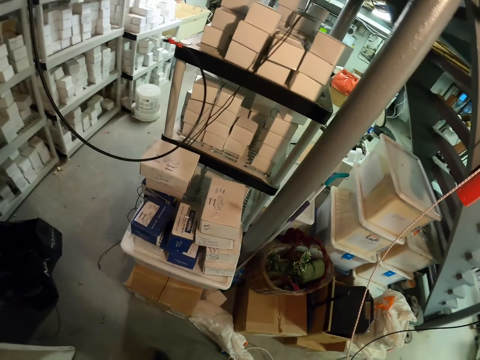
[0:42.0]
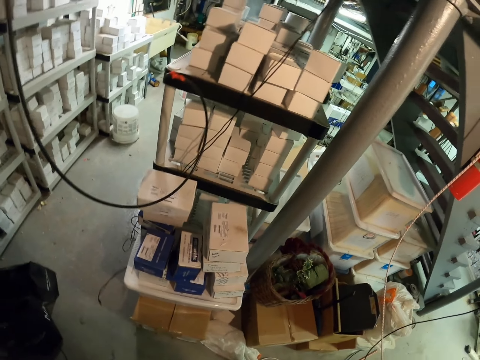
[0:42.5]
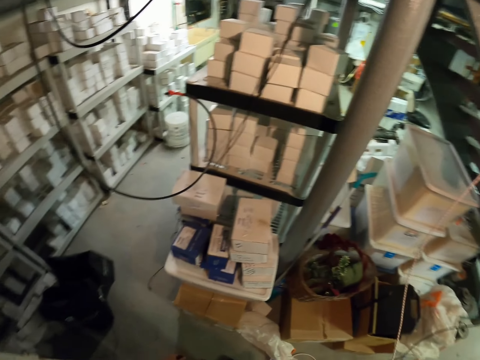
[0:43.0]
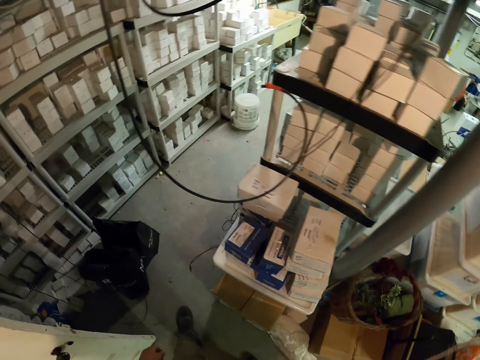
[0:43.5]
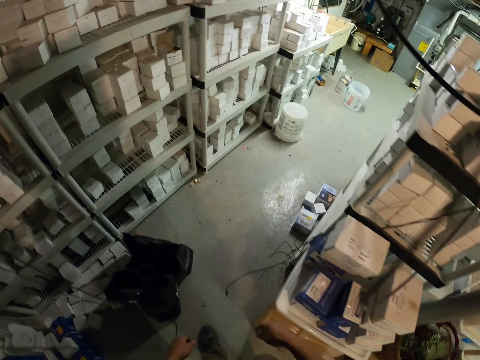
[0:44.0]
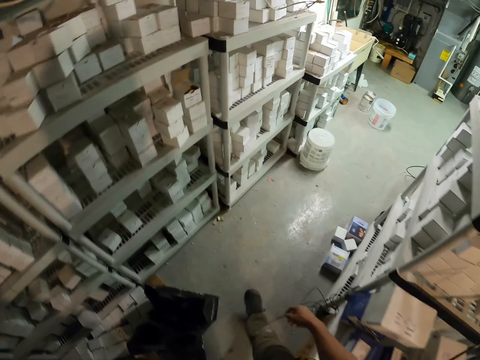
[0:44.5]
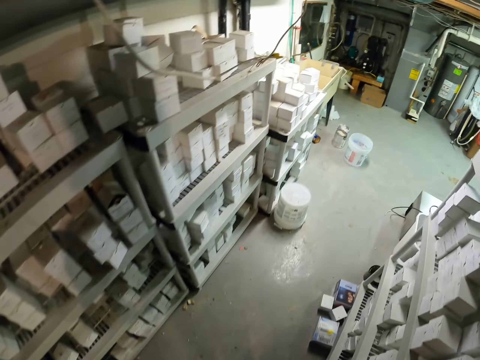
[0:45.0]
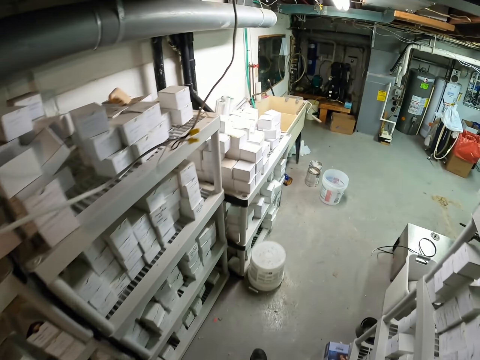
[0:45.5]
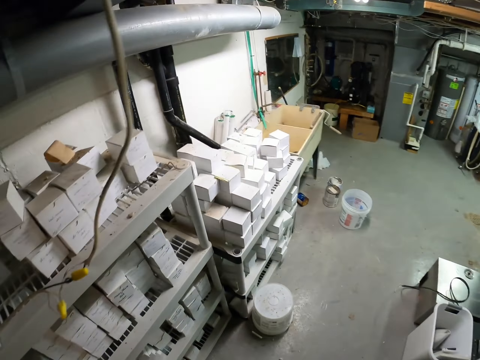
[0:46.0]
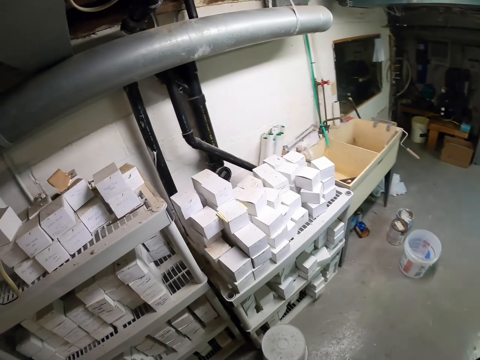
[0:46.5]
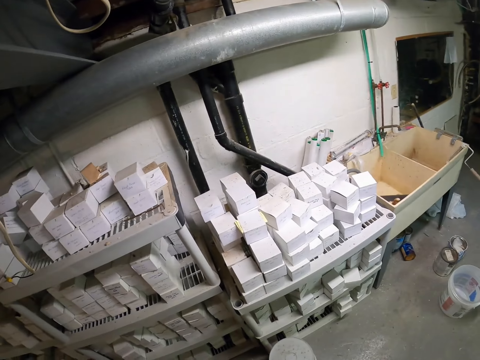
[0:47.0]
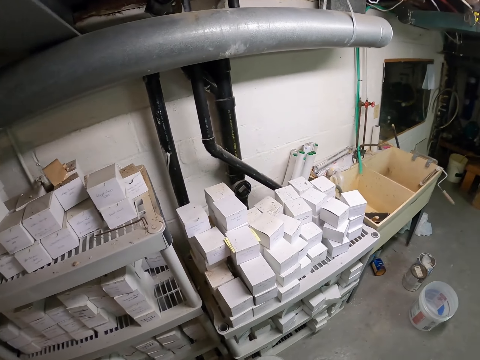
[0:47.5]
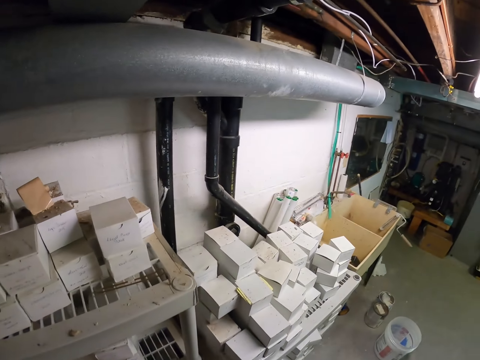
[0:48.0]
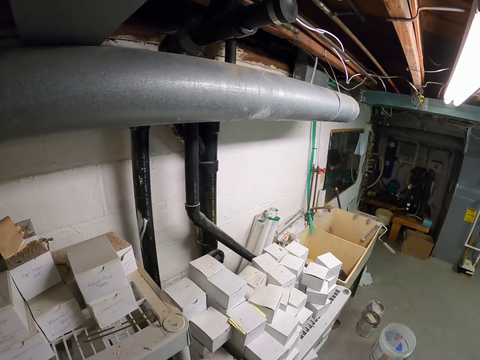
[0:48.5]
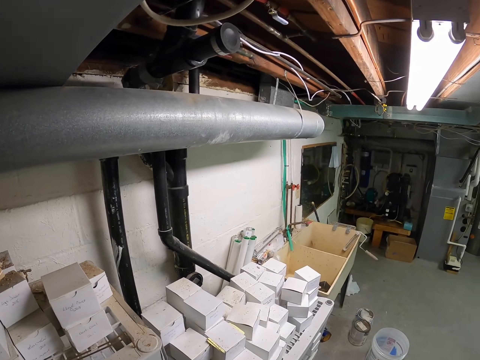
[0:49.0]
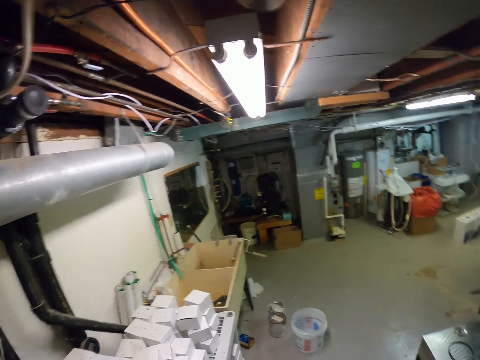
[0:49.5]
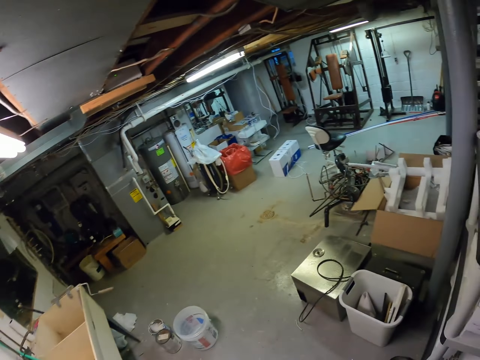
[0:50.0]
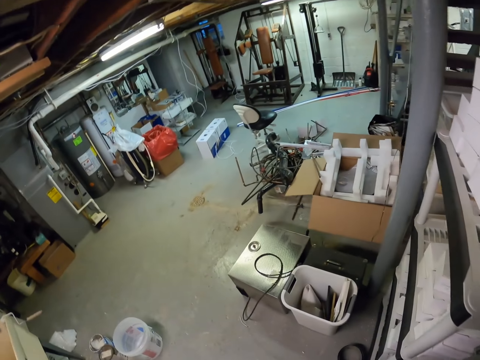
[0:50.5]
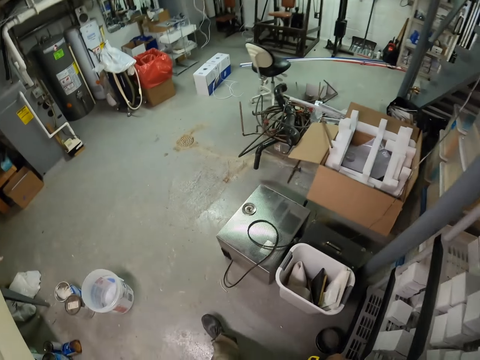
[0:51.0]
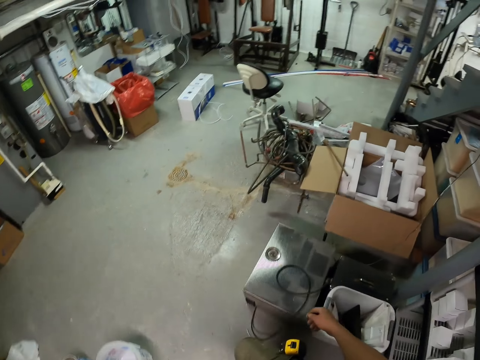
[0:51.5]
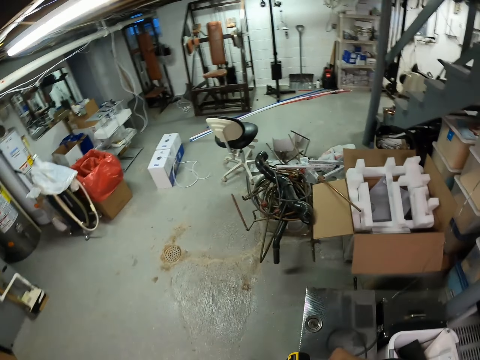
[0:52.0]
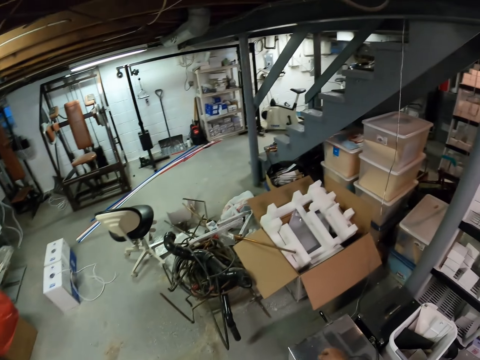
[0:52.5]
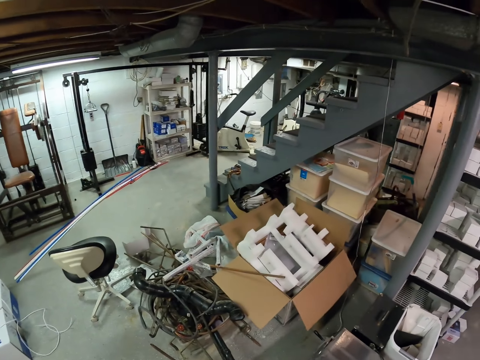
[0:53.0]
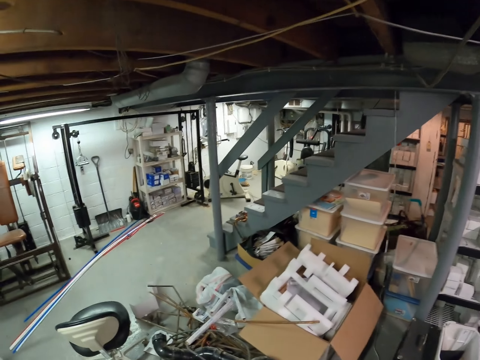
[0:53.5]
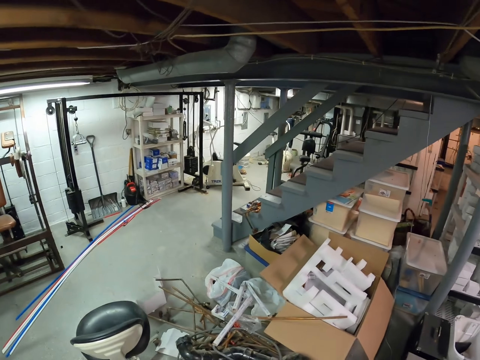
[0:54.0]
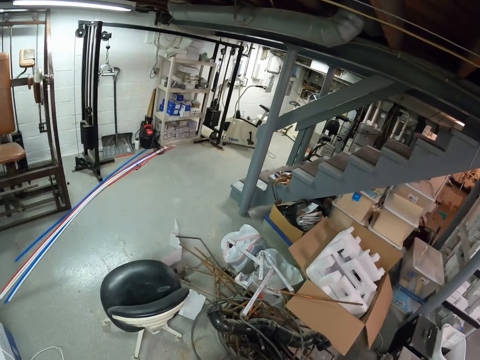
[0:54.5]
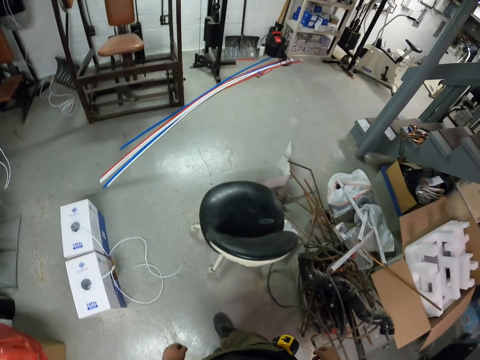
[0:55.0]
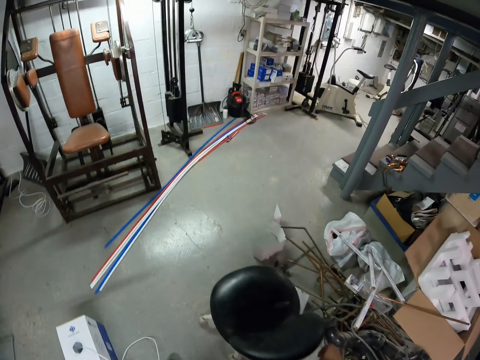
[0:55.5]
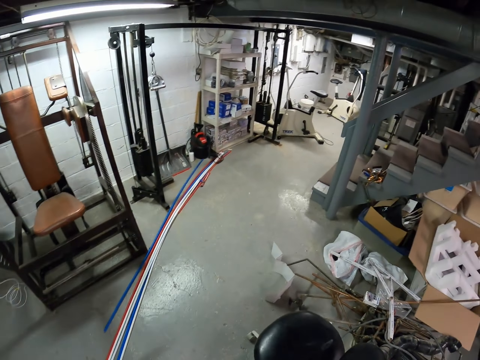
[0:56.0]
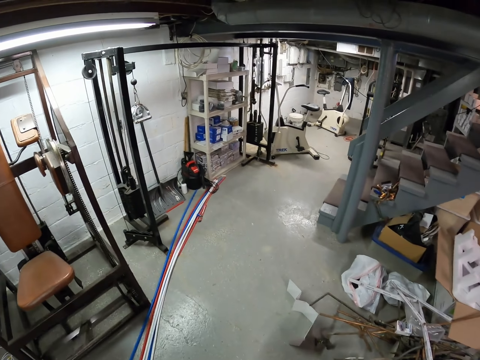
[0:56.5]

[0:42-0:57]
The camera wearer walks around the house.

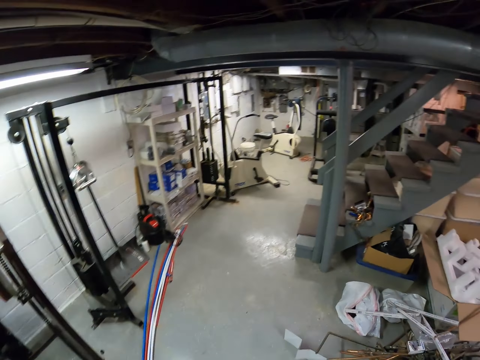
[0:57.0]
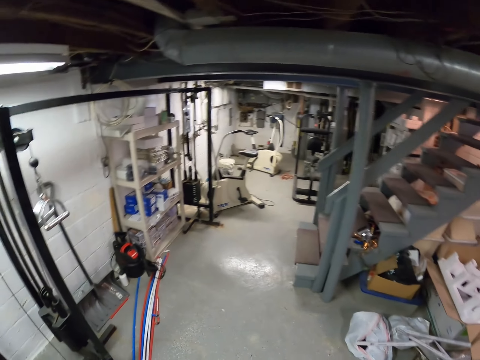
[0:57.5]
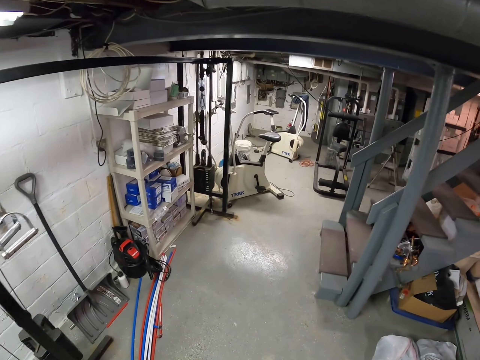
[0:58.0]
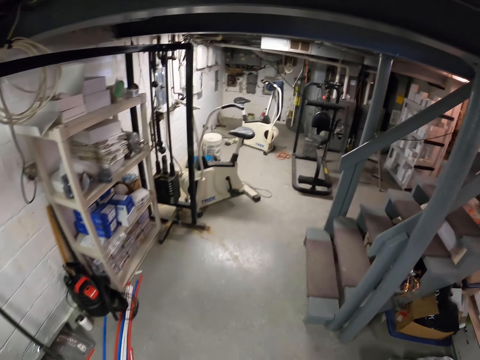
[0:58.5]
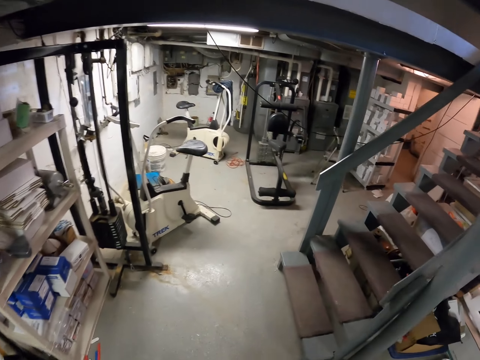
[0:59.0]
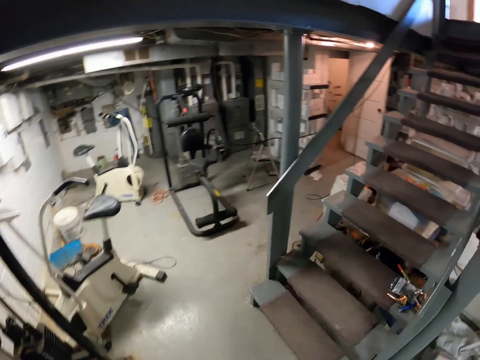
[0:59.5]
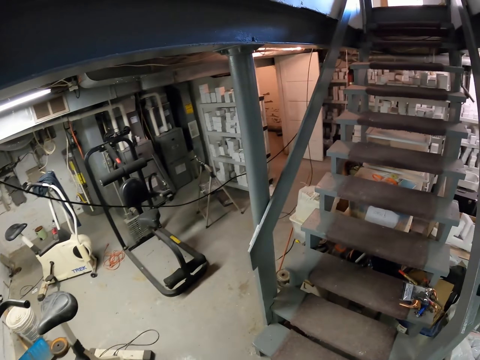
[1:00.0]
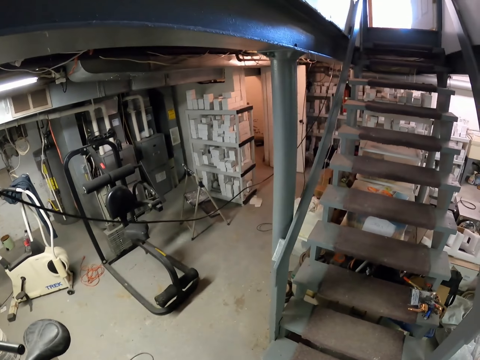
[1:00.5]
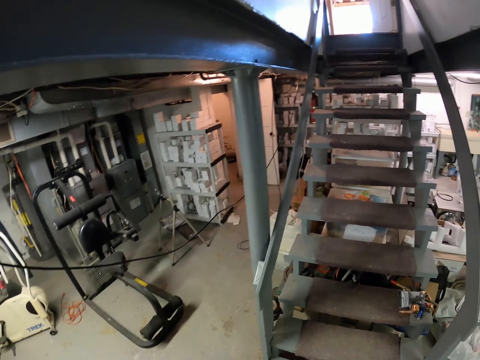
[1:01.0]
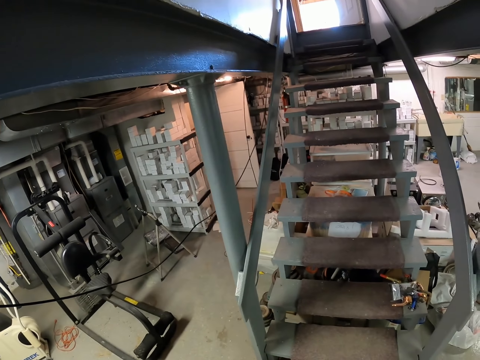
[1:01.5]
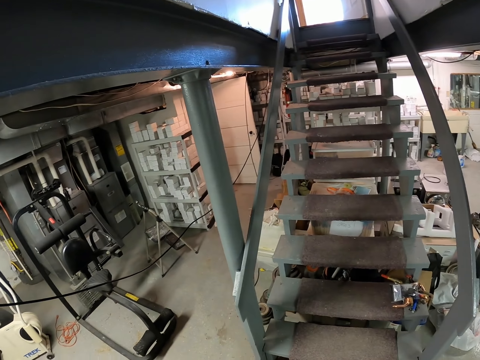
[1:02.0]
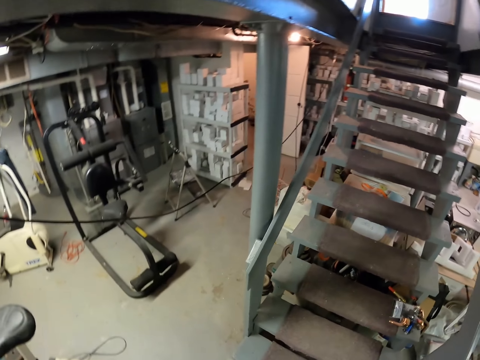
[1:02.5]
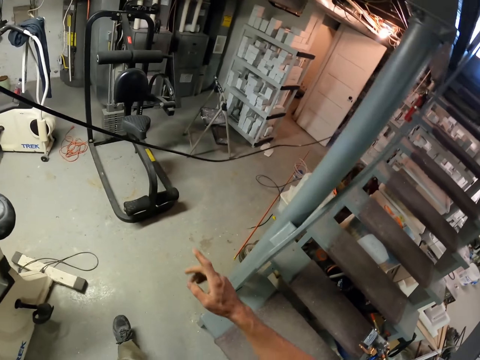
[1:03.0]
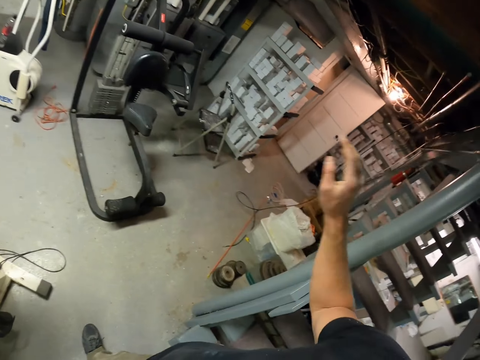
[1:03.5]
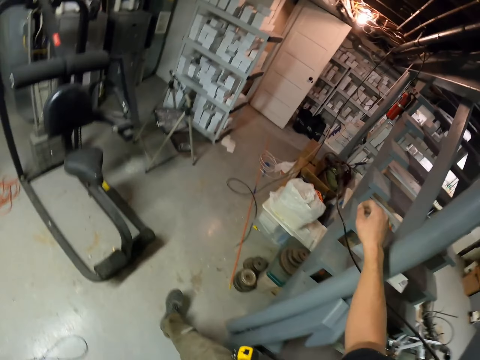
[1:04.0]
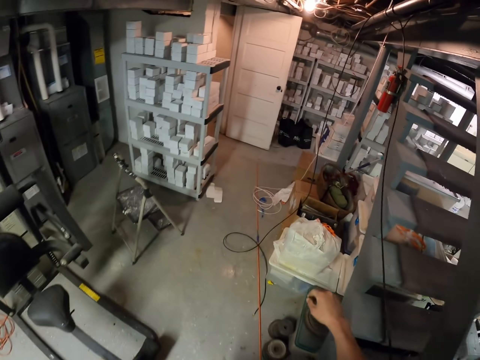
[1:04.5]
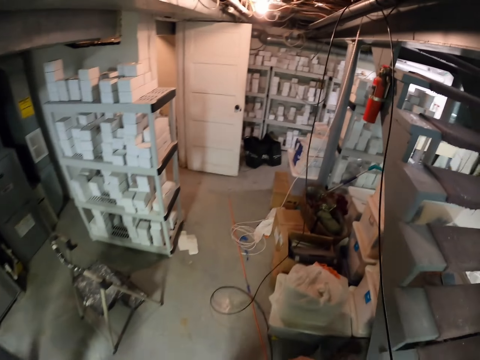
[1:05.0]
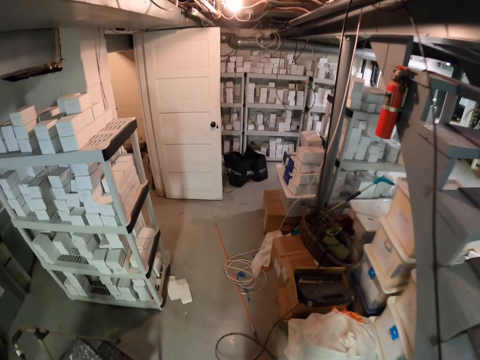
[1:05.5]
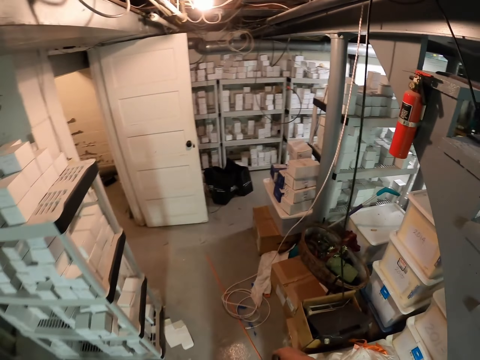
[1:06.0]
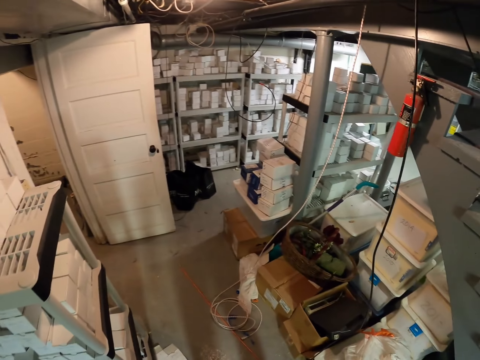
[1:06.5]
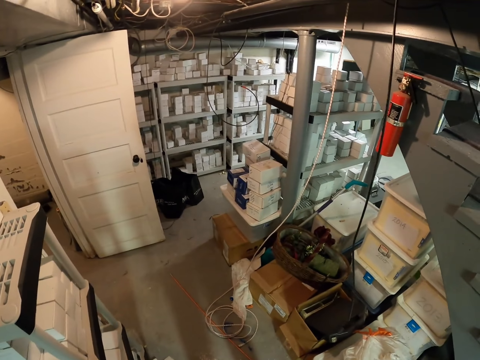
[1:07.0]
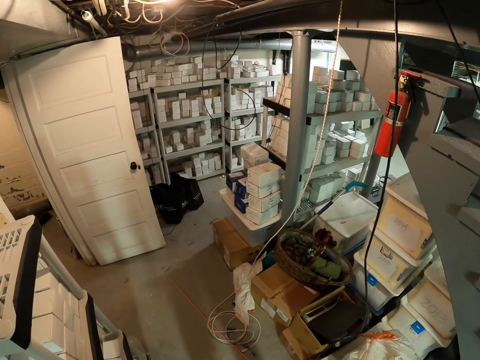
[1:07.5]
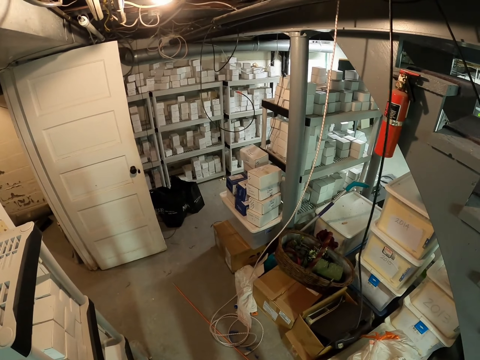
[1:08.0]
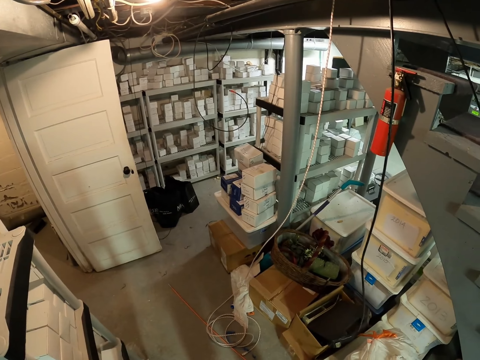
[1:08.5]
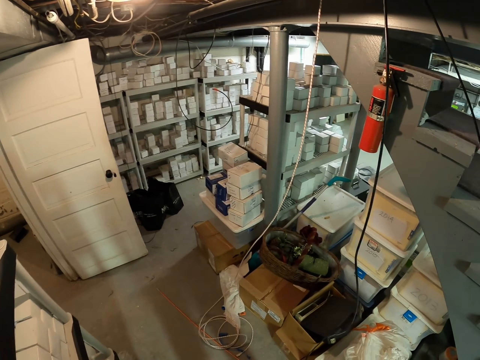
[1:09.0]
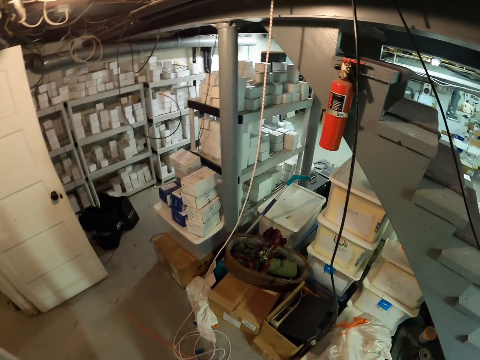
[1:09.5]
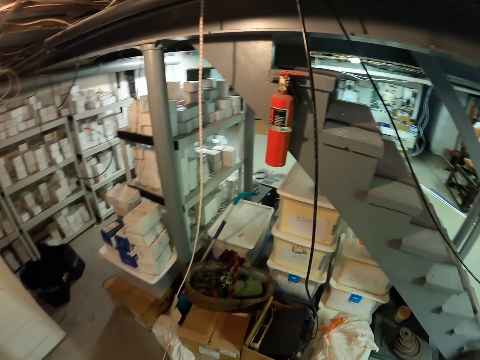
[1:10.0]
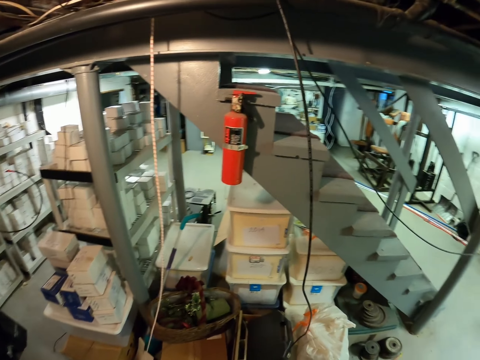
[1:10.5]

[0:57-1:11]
The camera wearer touches the cable. They look around the house.
